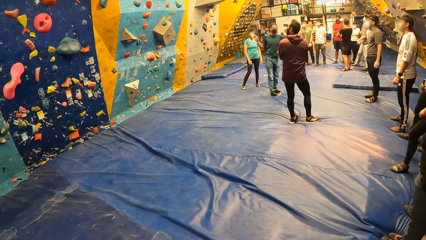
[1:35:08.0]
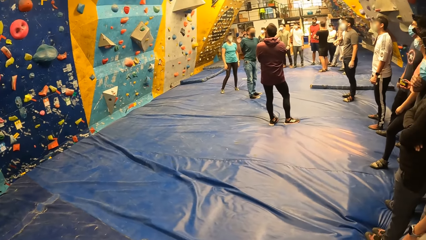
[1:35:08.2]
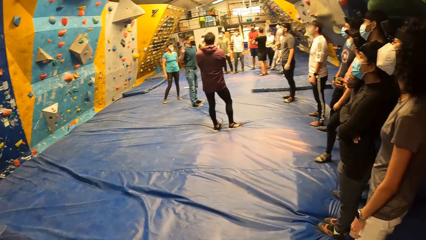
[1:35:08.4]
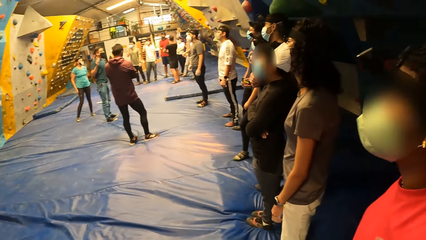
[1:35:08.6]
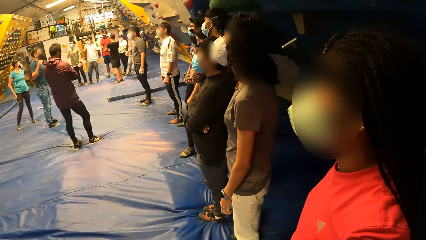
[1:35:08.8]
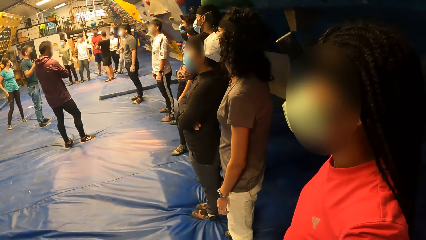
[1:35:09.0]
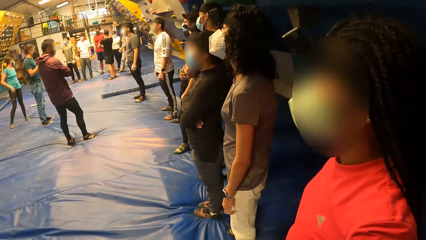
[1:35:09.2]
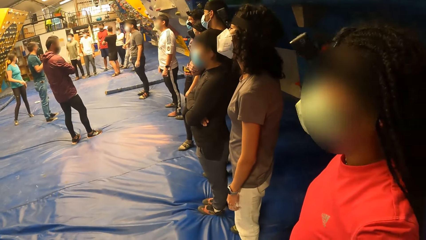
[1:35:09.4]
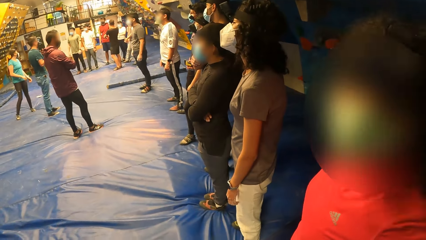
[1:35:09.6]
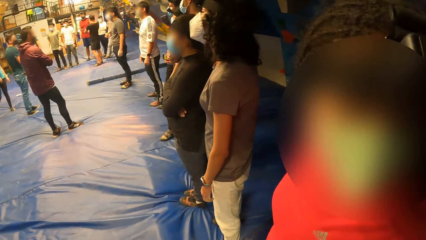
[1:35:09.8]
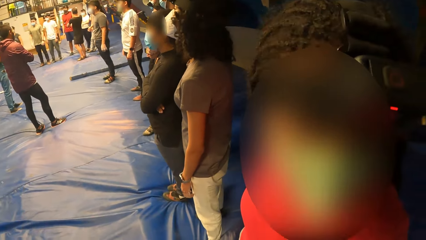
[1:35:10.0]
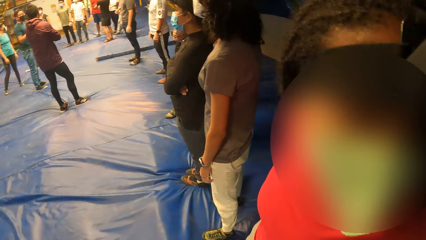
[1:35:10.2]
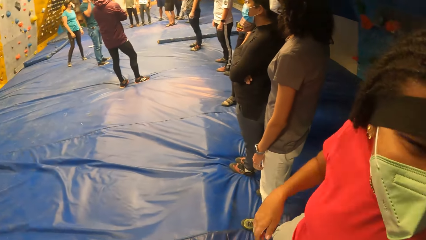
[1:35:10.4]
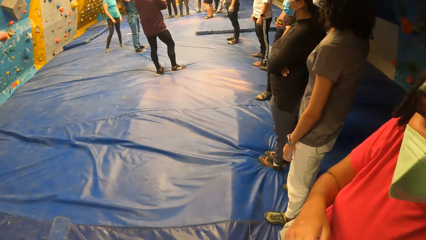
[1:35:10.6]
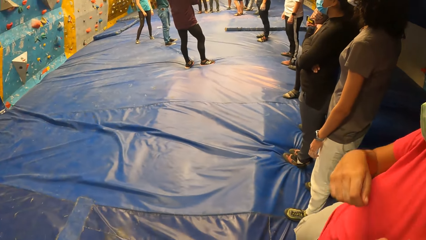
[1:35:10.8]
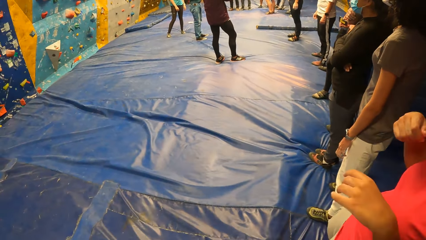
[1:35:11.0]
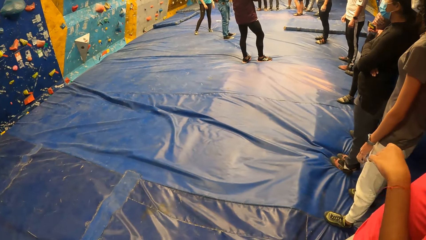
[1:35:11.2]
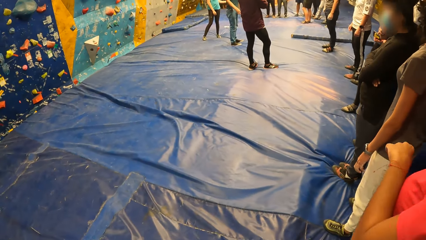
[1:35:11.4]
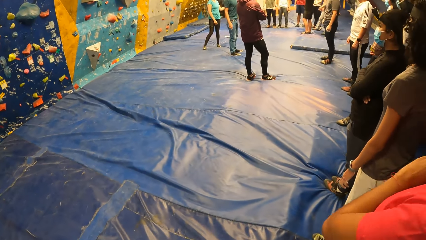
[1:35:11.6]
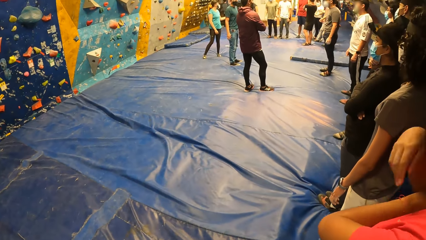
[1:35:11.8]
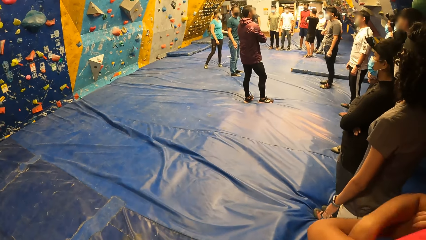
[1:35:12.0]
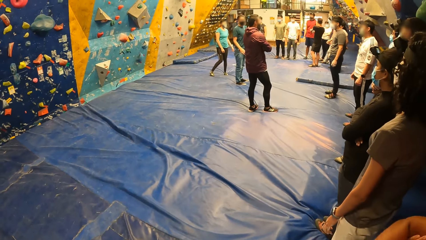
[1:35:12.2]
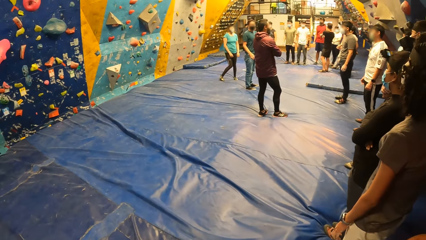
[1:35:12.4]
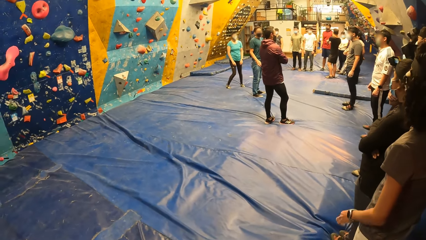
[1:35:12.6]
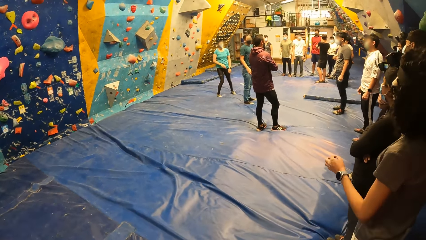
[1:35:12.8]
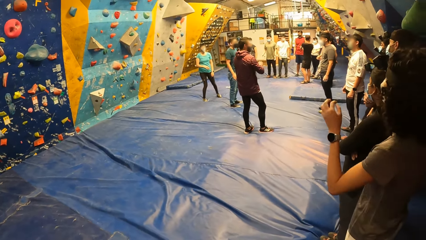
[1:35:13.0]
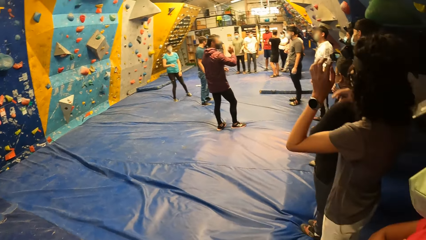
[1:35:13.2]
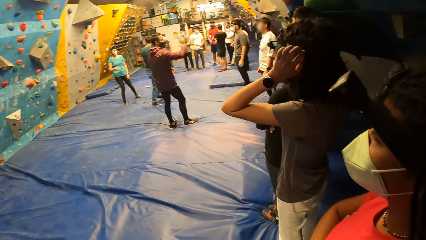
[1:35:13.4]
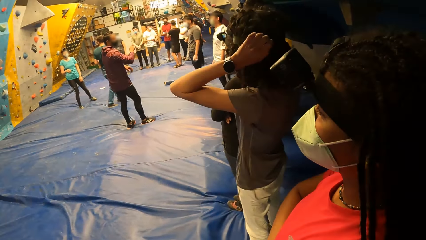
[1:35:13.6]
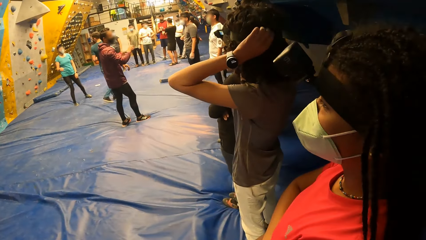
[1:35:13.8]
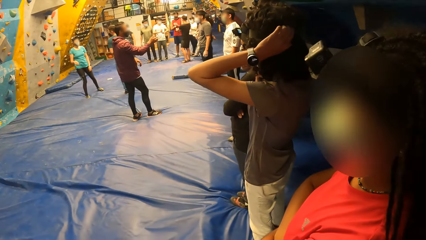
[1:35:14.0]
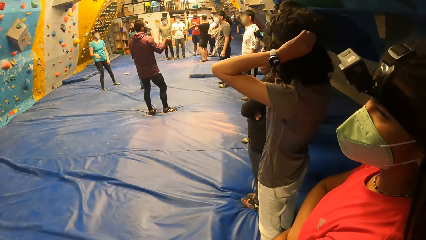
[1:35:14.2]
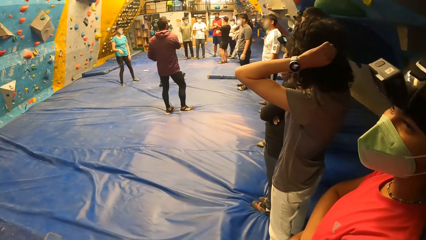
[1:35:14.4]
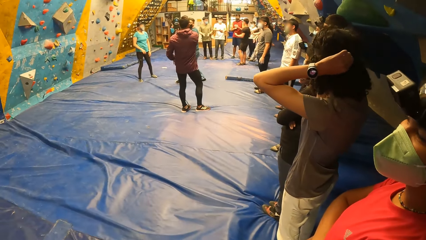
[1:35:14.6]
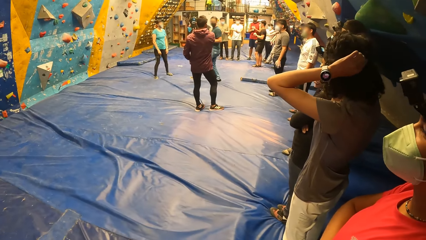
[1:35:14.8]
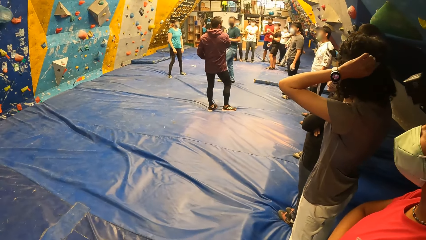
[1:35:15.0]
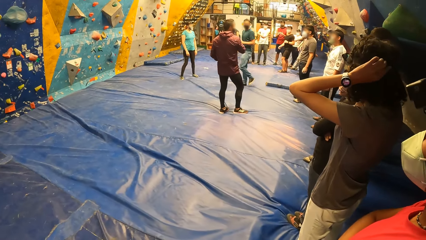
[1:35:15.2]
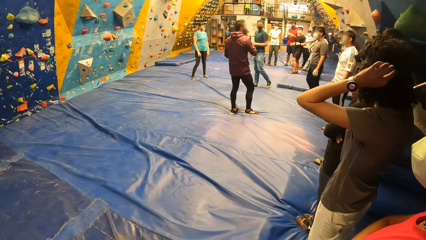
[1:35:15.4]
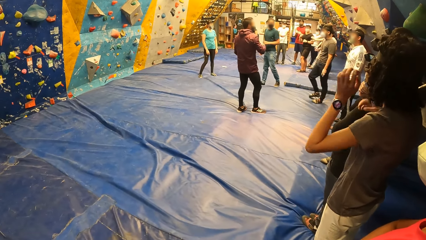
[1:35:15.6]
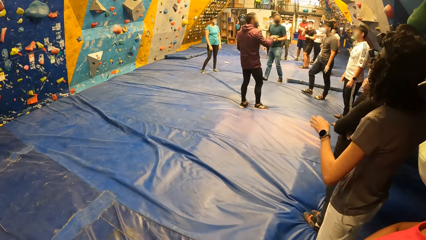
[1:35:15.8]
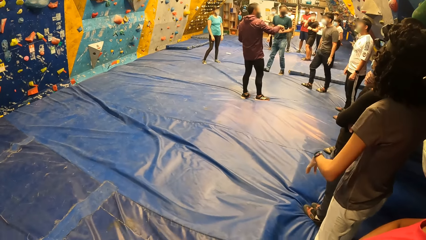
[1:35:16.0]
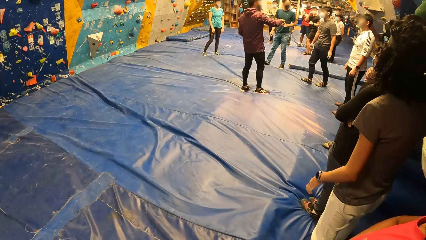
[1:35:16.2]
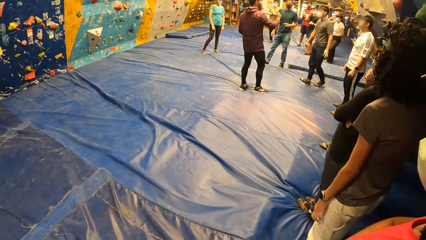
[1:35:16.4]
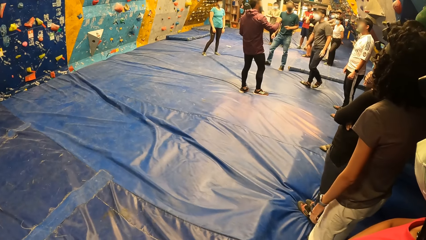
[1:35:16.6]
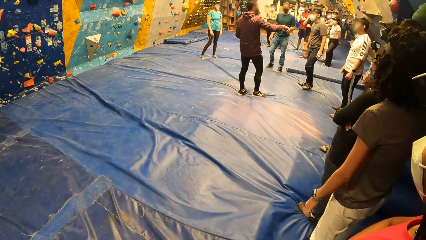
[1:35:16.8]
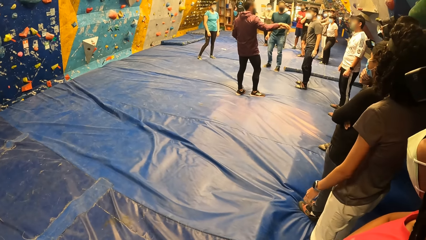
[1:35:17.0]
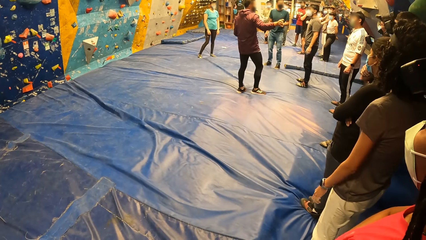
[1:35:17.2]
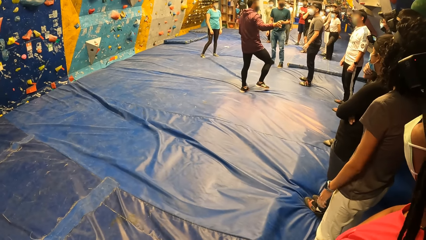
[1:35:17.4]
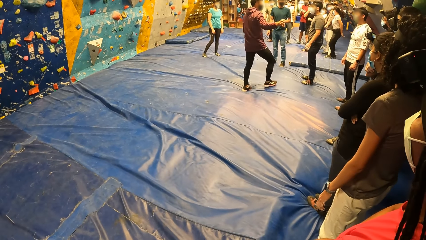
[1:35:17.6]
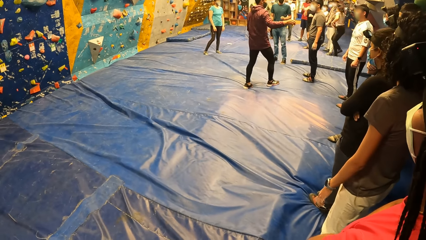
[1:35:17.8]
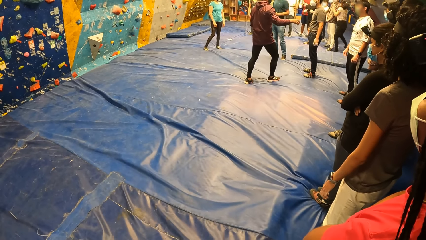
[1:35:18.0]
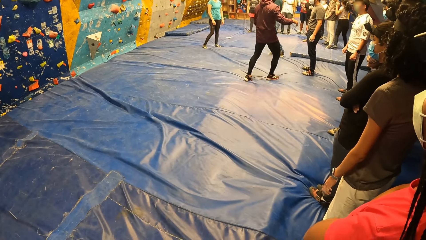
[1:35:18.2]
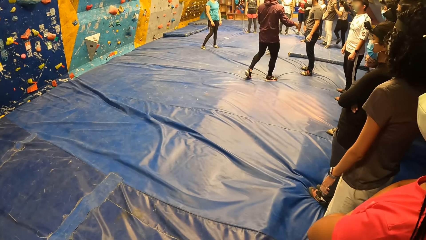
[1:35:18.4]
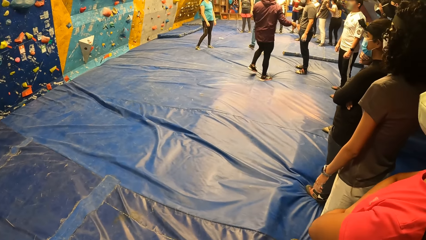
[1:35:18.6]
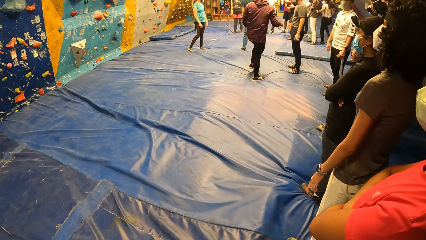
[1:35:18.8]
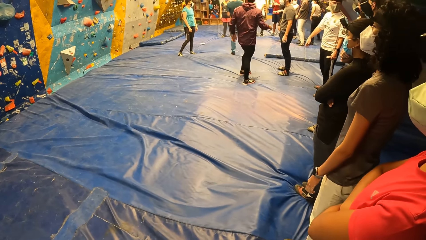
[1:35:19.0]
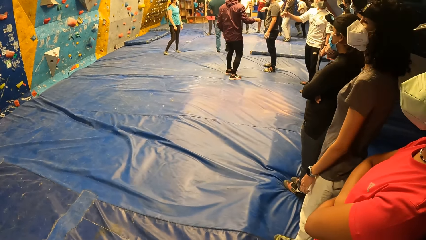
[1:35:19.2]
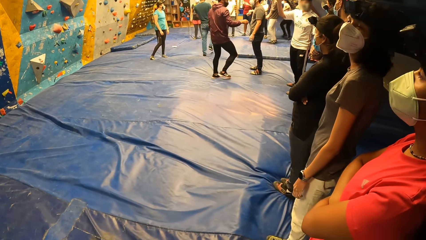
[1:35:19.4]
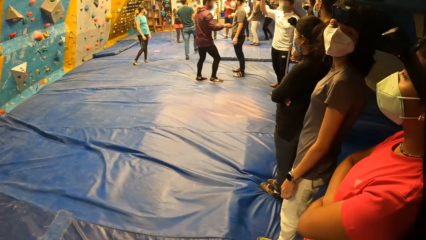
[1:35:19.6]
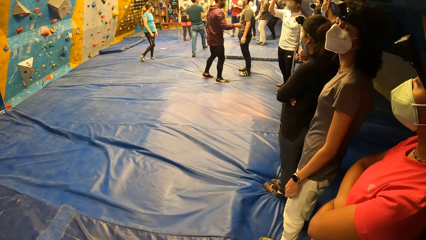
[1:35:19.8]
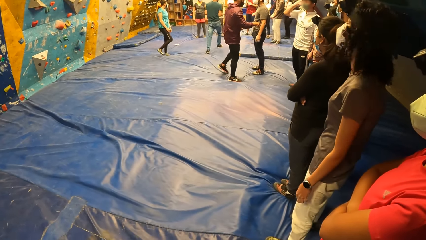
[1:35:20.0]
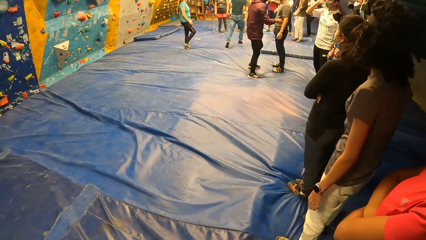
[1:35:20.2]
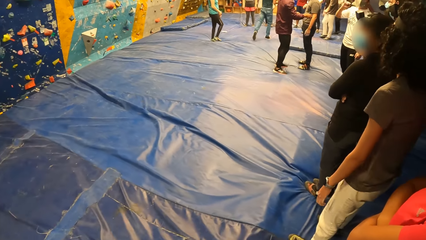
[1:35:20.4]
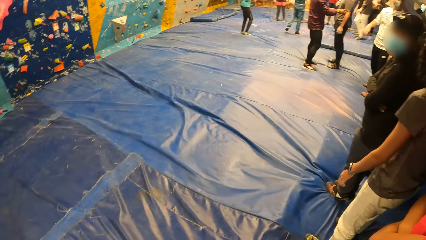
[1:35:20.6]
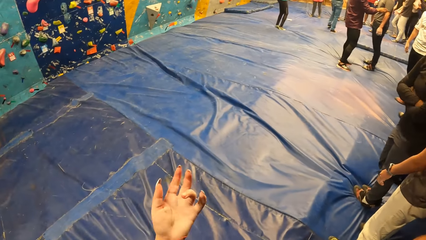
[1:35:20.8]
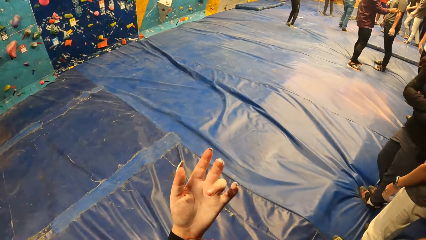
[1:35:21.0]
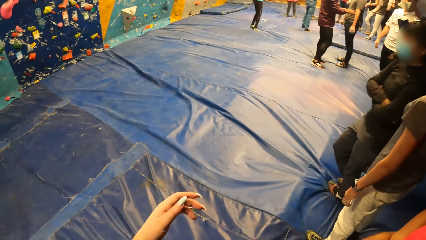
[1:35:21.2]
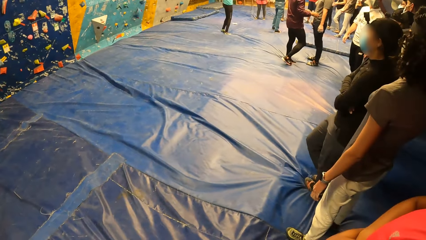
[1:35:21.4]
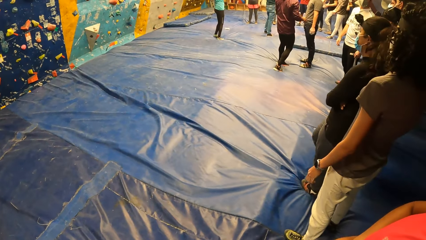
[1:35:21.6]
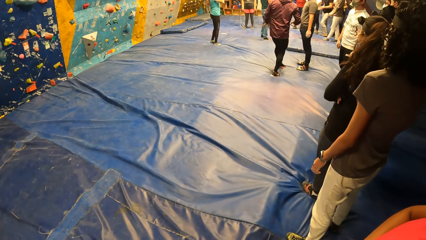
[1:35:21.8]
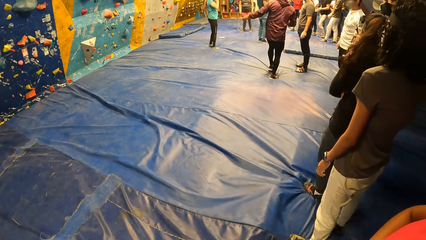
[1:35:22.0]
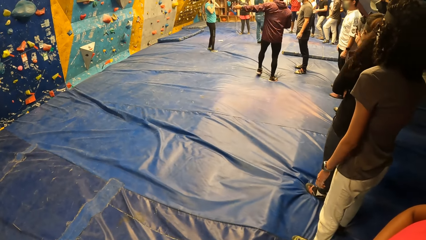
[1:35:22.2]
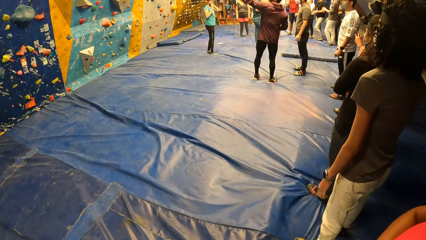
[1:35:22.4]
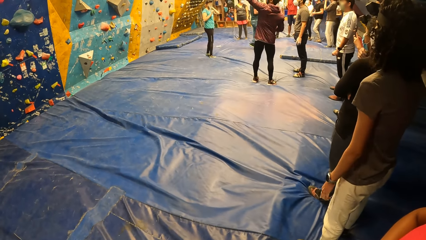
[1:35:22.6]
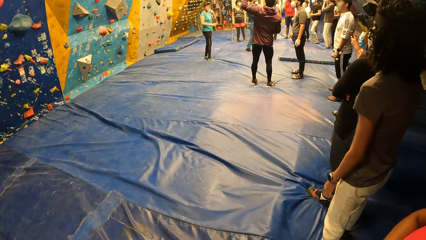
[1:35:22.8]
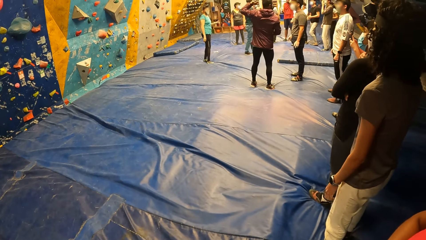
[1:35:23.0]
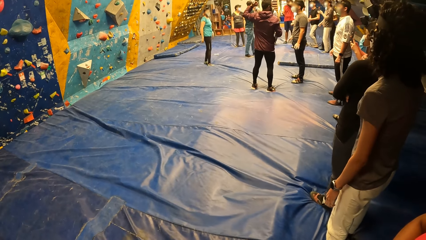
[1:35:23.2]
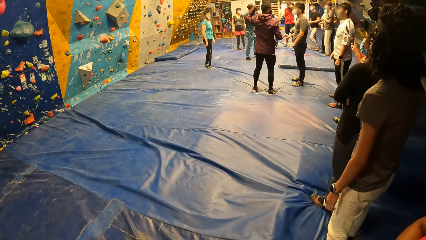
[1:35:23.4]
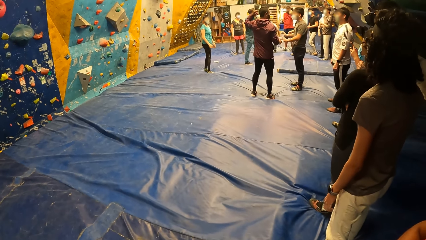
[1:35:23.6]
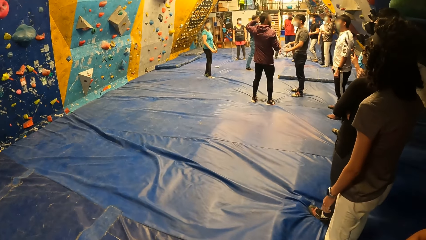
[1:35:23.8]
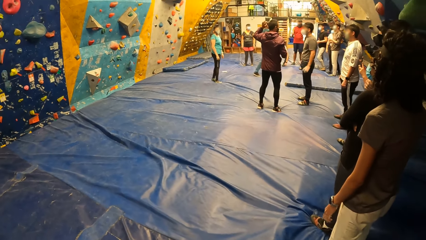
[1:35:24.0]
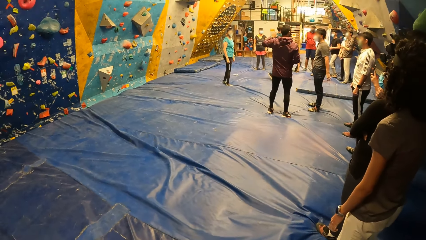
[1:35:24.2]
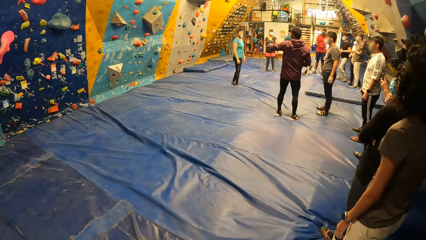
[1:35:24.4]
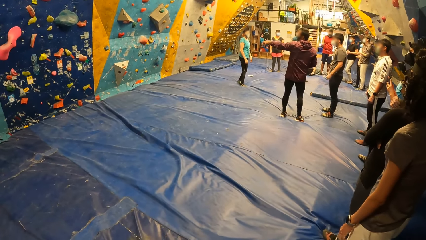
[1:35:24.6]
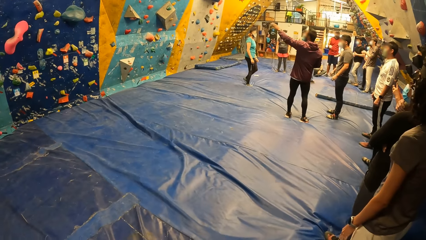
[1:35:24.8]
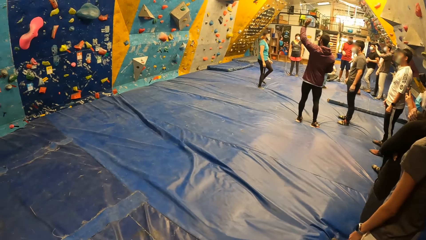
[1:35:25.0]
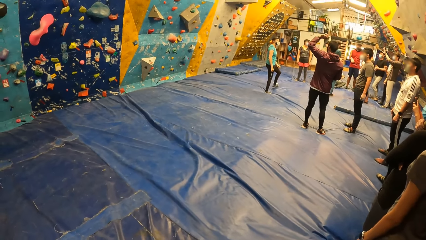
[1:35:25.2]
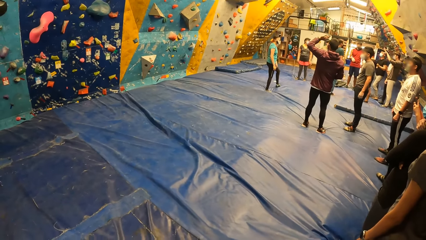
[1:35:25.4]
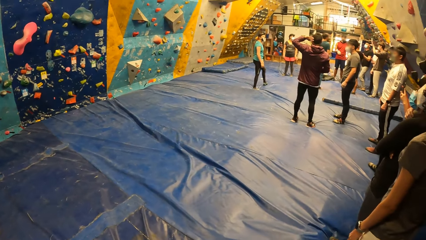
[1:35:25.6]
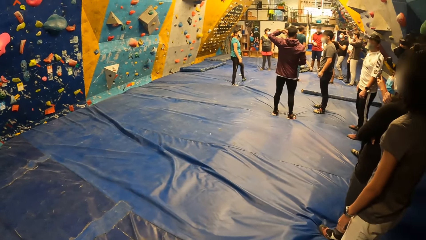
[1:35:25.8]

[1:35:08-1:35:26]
A man stares at the wall. The camera wearer stares at a lady. Another lady touches the face. The camera wearer stares at the floor. A third lady touches the hair with the left hand. Another man walks in the room. A fourth lady runs in the room. A third man swings the right hand. The camera wearer stares at the left hand. They stare at the floor. The first man points at the wall.
